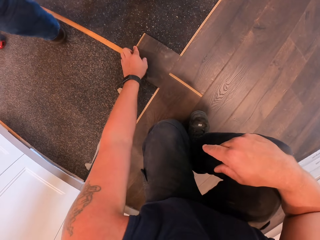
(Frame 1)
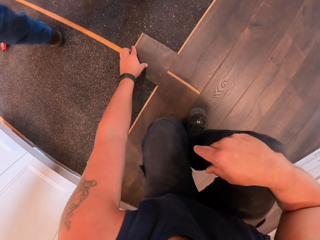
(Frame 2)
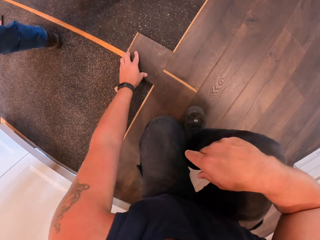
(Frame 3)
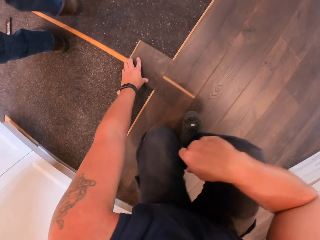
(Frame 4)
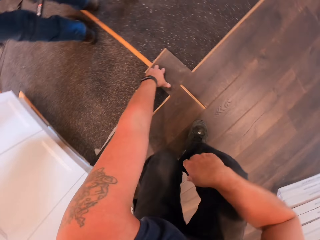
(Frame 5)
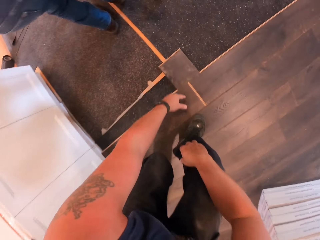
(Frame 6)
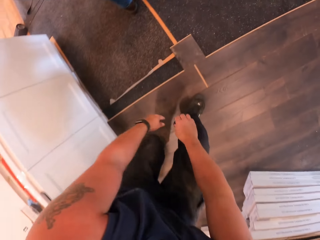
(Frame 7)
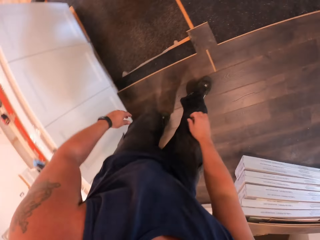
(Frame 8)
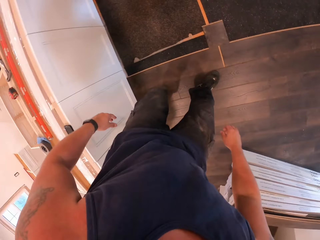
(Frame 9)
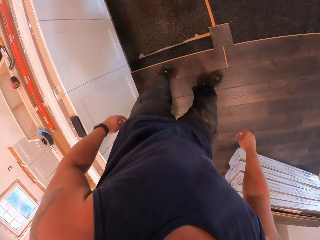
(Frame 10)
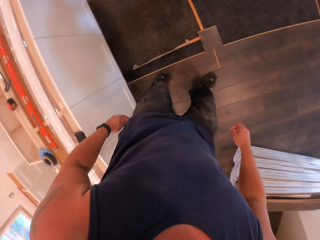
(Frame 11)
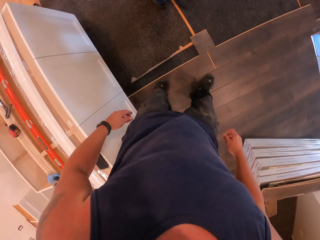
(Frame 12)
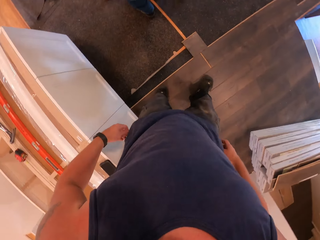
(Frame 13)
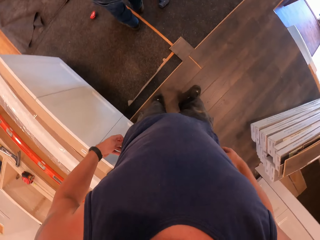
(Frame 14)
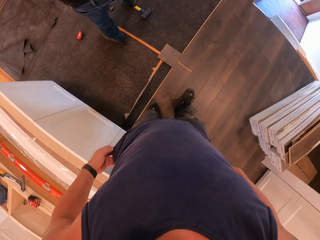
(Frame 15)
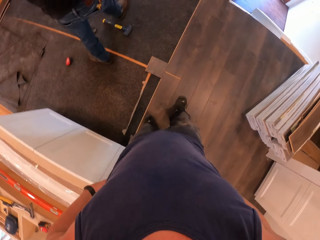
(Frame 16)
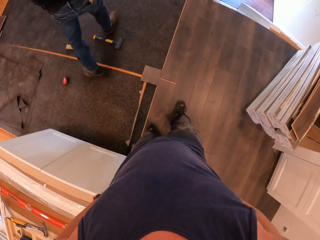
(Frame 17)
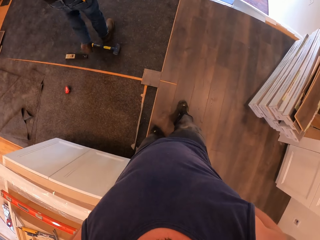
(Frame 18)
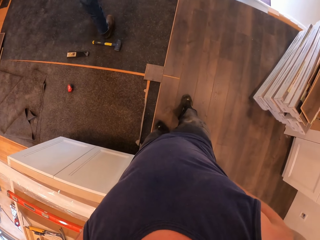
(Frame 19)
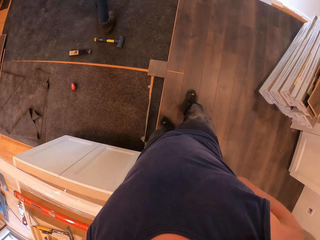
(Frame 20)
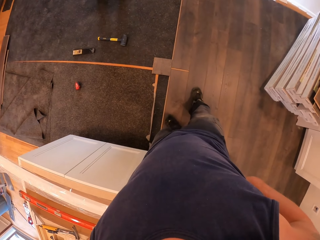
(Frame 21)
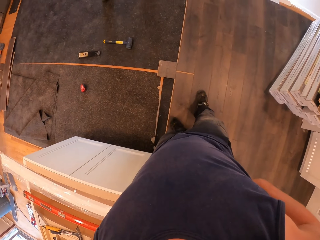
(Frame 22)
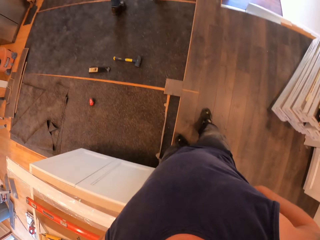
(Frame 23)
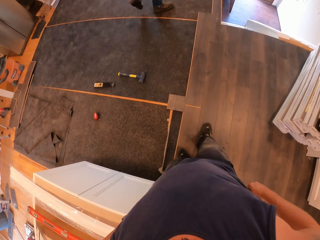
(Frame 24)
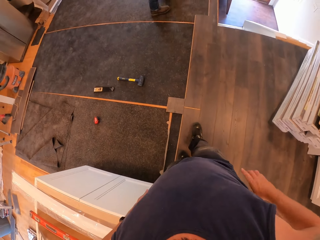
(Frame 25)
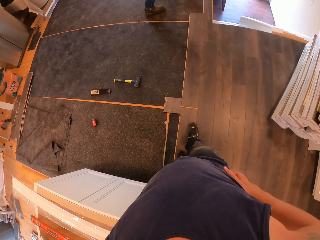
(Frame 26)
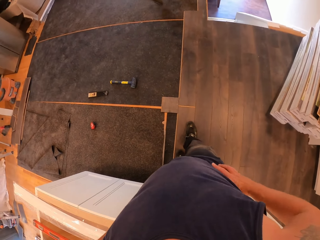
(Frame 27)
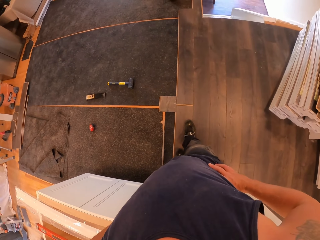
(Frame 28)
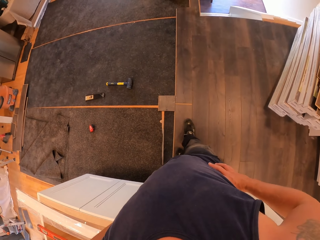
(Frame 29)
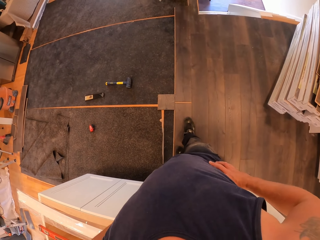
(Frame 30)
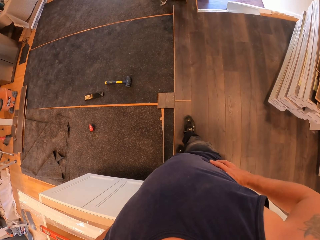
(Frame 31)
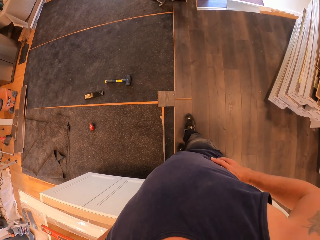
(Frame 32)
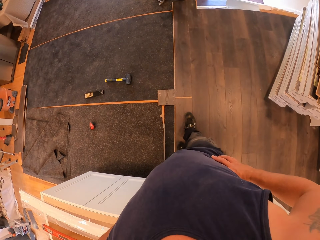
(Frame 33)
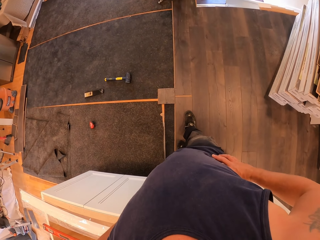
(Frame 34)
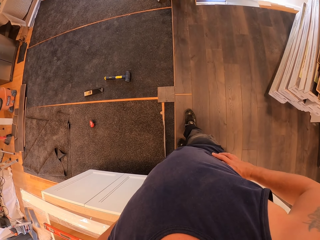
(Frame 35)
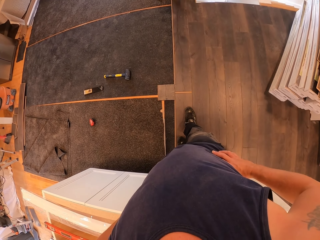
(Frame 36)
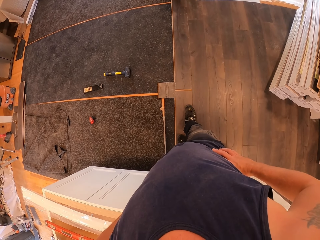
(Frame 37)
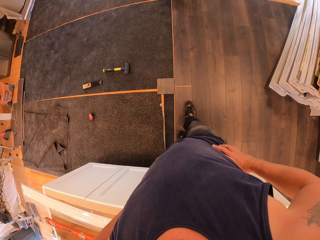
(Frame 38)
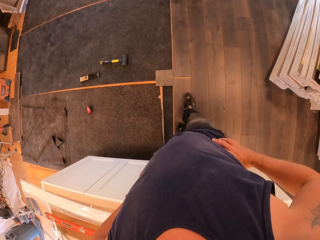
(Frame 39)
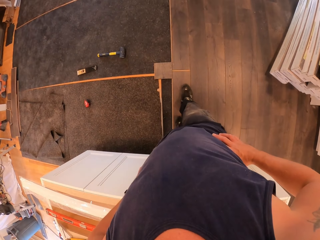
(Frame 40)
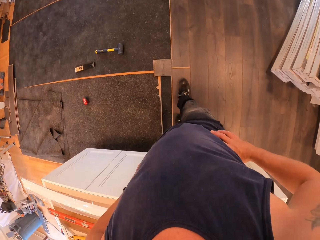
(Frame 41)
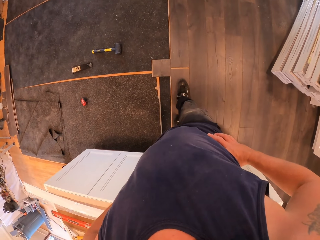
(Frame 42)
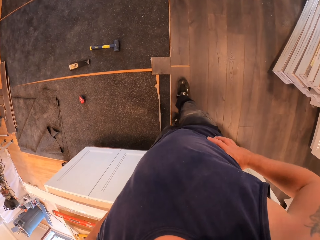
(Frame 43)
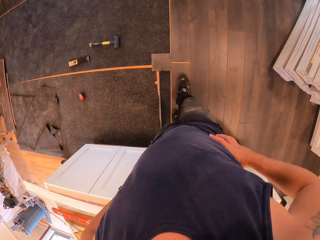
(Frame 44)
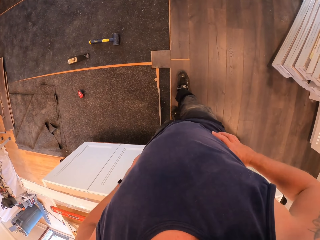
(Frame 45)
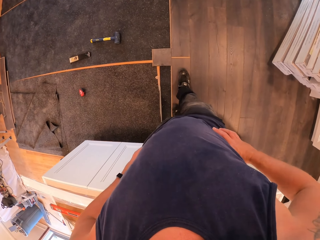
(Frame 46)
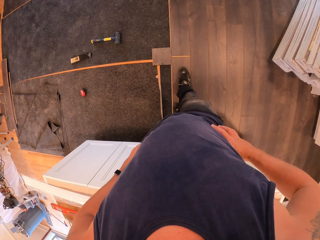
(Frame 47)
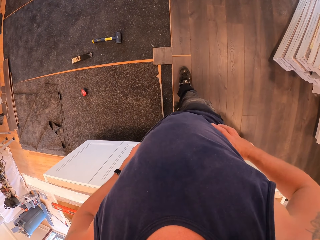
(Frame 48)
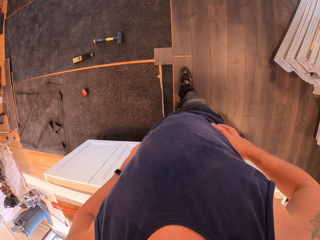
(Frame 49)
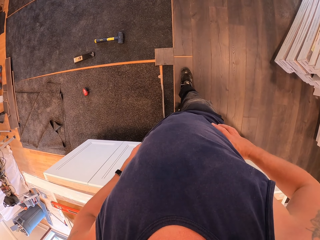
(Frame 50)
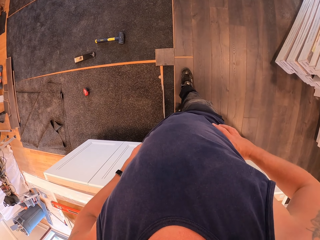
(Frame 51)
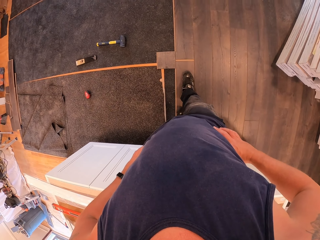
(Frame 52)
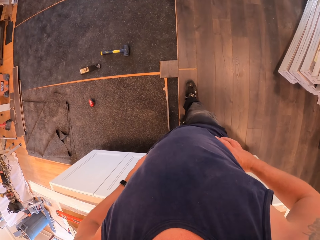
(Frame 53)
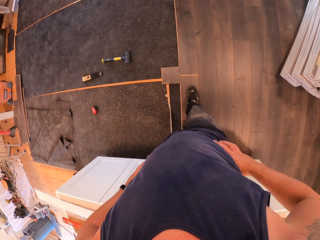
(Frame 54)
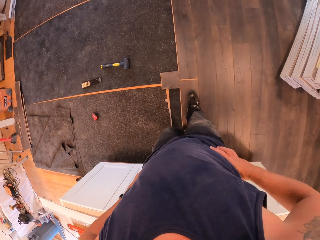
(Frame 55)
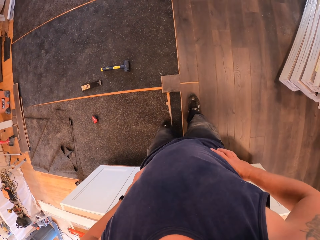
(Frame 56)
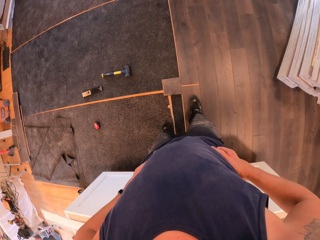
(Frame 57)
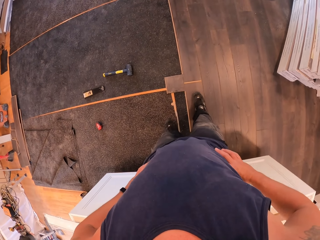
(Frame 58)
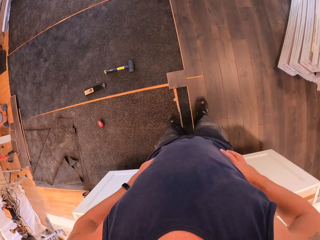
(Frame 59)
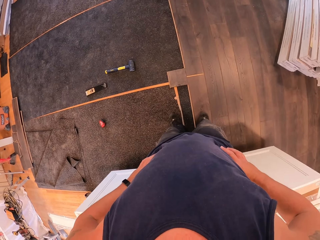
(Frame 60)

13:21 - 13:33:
The camera wearer holds the piece of wood. He stands beside the cabinet. He holds his waist with hands. He looks at the tools.

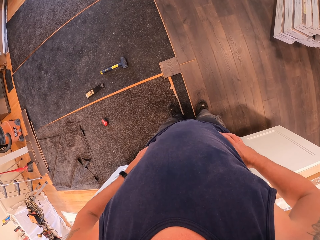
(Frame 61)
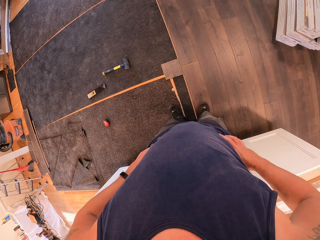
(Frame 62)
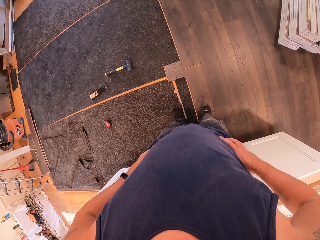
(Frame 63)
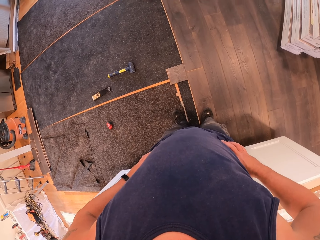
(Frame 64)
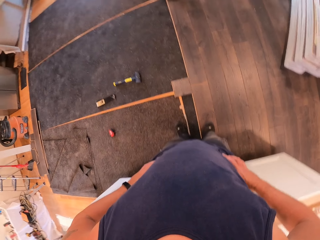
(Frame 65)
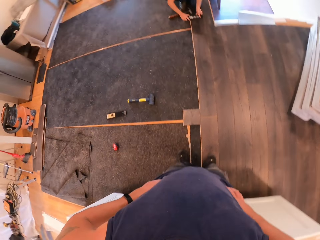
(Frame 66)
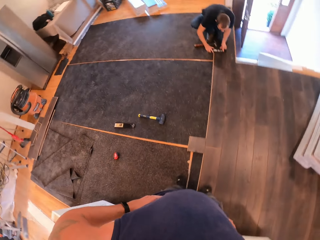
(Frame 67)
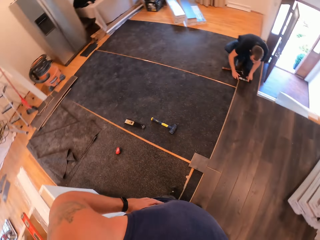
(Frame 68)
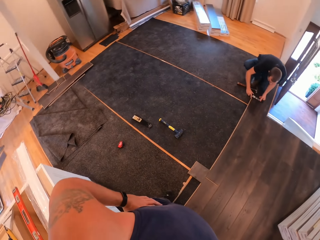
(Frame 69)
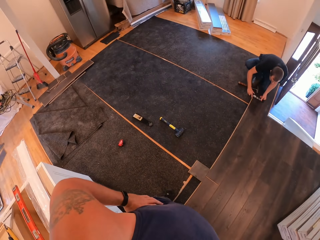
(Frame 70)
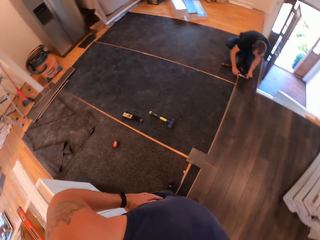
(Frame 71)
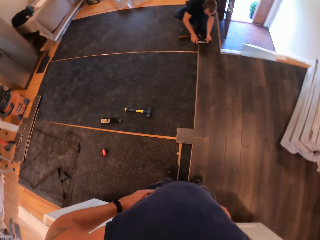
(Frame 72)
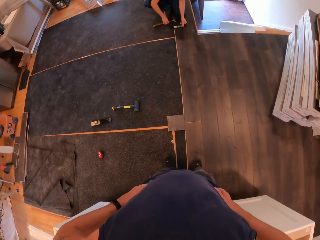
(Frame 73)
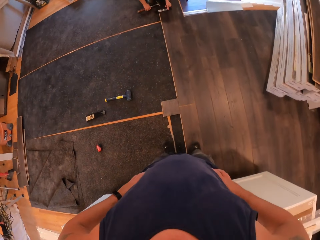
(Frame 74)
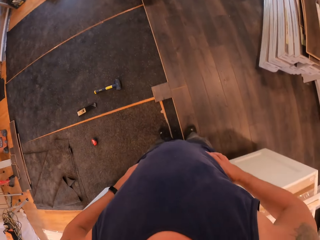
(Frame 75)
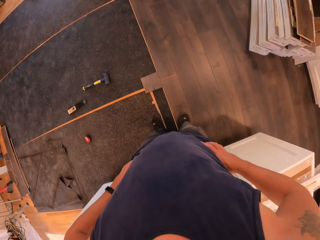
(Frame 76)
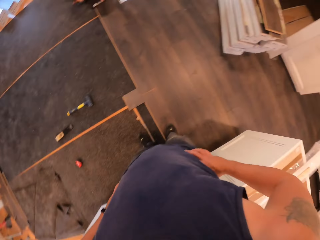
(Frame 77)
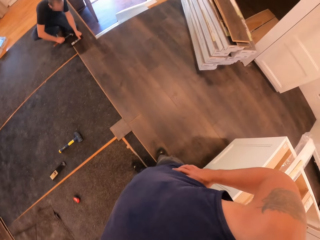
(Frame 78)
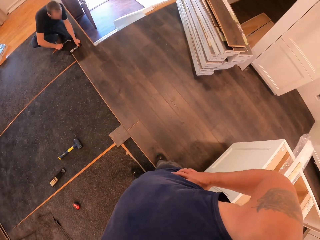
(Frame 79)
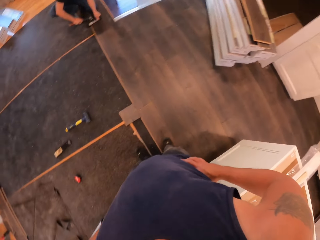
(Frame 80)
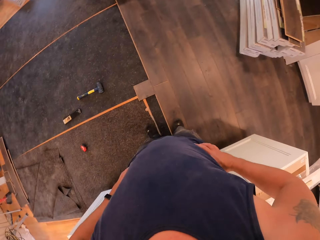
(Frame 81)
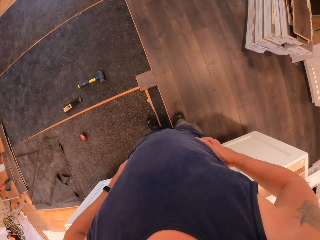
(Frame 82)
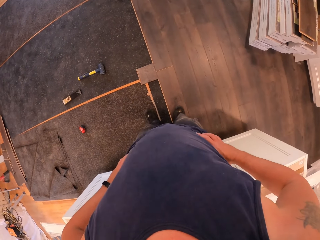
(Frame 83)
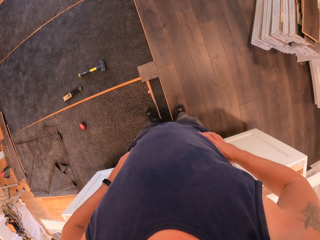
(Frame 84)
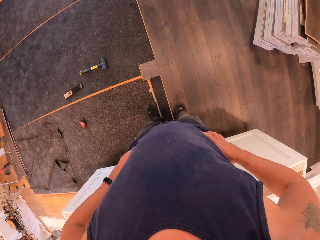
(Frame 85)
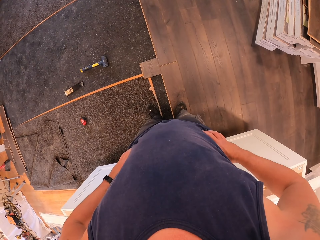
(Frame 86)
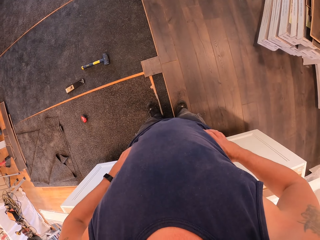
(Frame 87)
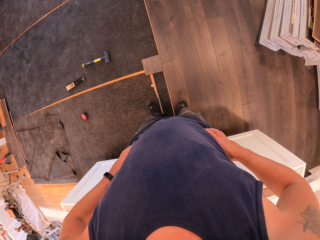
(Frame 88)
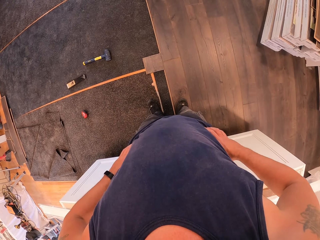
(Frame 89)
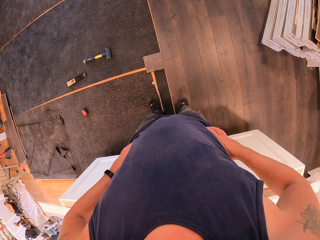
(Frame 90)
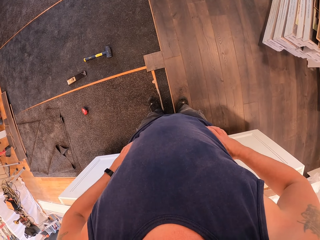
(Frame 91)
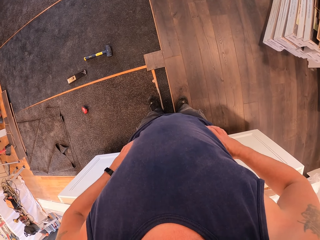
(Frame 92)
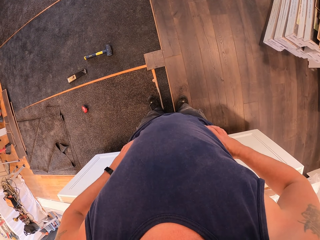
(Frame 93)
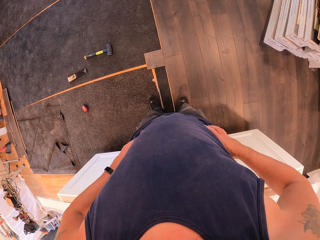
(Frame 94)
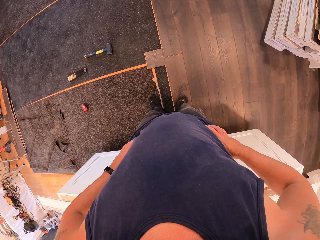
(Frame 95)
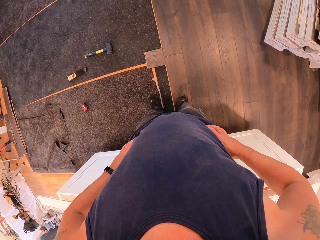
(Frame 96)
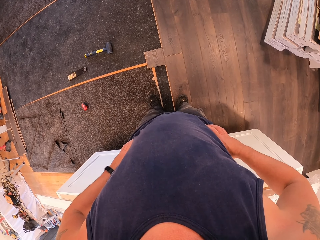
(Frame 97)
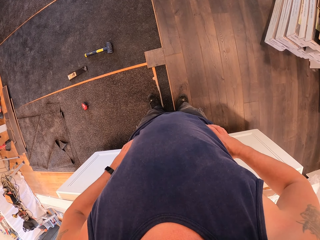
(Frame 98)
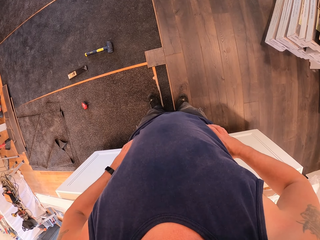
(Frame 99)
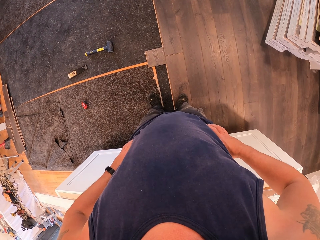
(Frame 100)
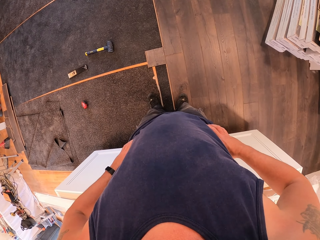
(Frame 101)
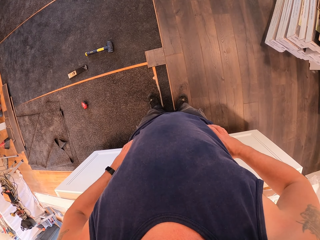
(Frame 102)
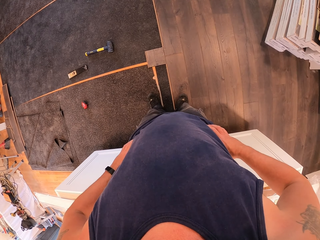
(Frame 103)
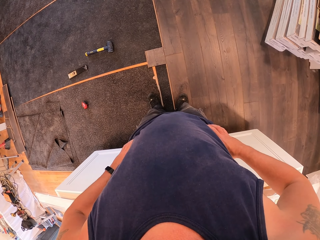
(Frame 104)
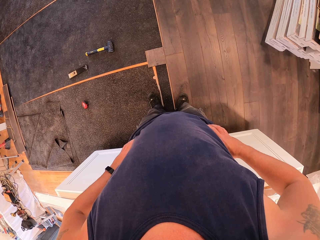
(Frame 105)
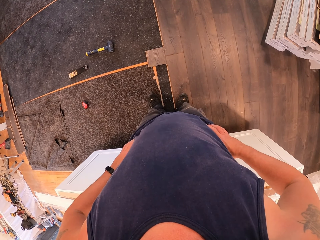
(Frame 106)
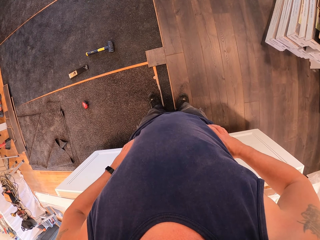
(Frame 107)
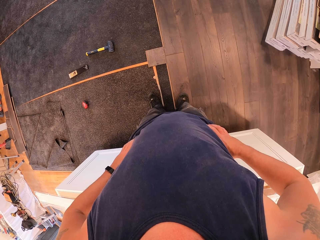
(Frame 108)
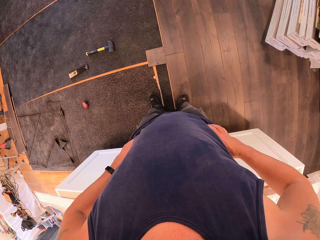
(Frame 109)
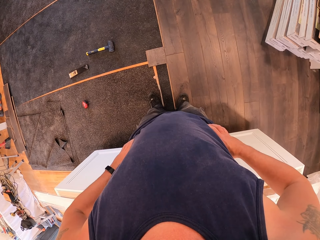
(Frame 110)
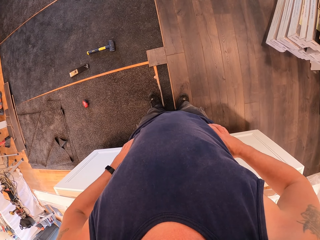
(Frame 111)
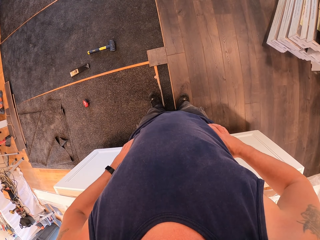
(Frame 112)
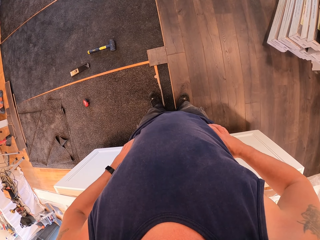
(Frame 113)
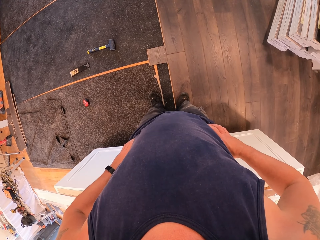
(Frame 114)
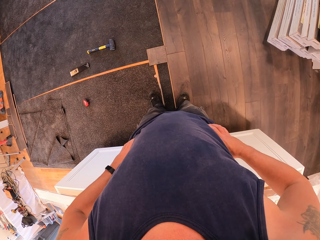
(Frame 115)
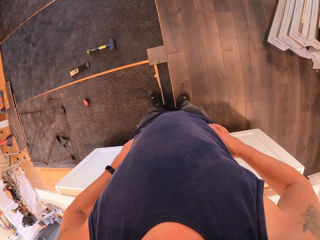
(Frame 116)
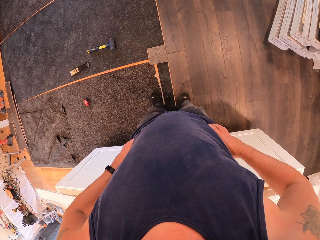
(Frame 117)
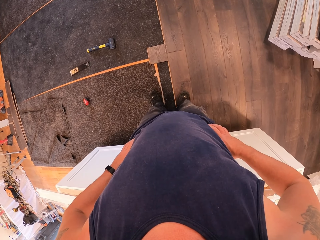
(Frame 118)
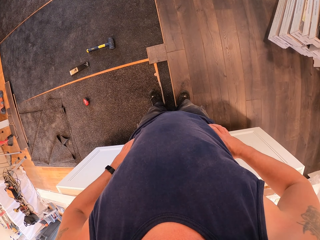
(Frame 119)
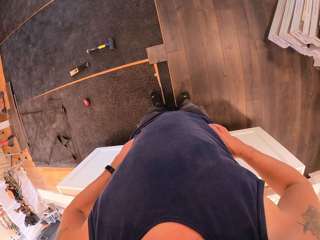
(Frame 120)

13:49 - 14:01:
A man measures the tile. The man drills nails to the floor.
